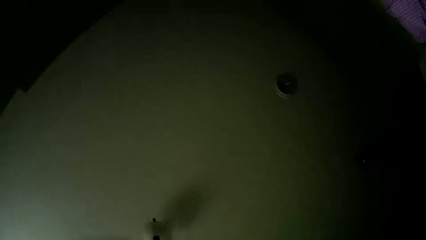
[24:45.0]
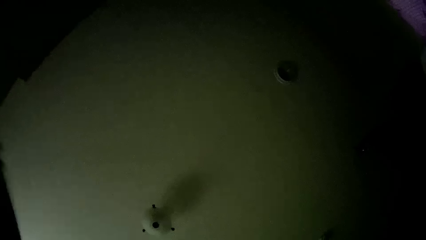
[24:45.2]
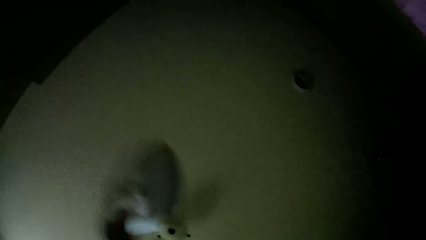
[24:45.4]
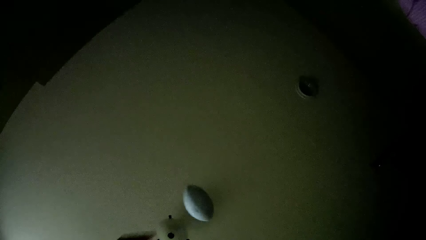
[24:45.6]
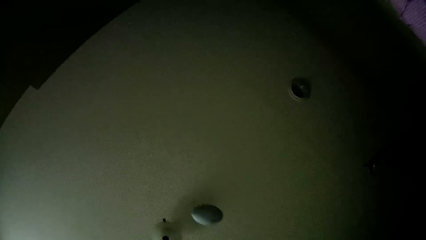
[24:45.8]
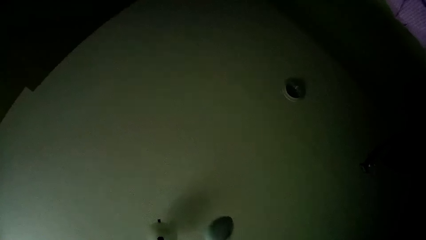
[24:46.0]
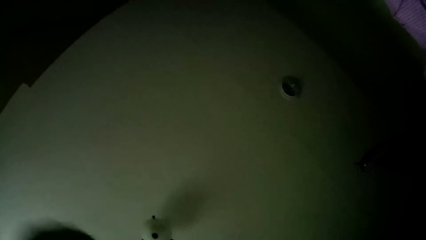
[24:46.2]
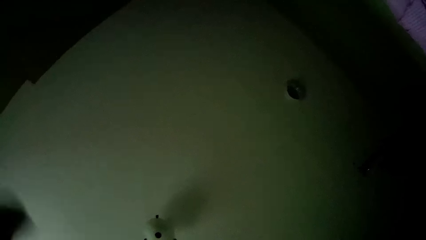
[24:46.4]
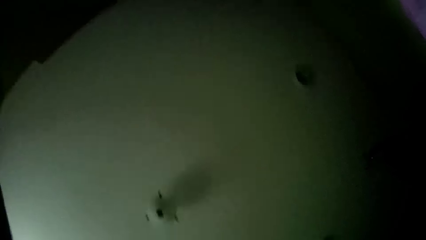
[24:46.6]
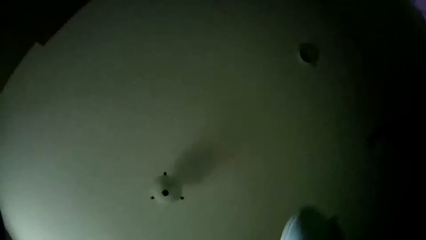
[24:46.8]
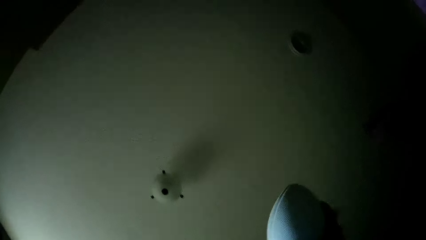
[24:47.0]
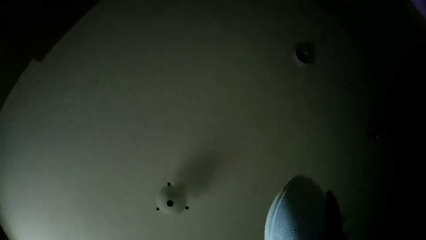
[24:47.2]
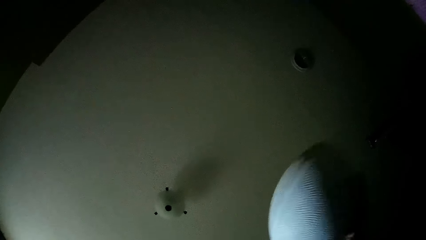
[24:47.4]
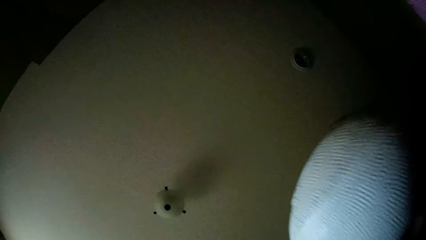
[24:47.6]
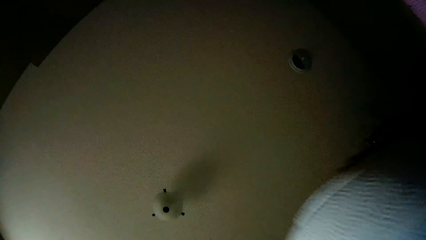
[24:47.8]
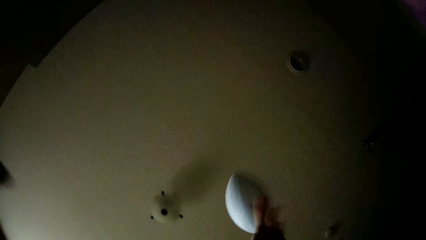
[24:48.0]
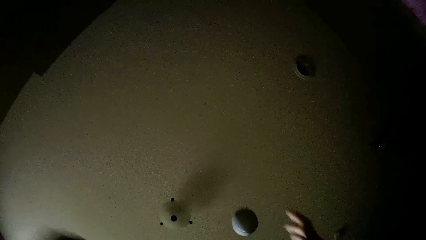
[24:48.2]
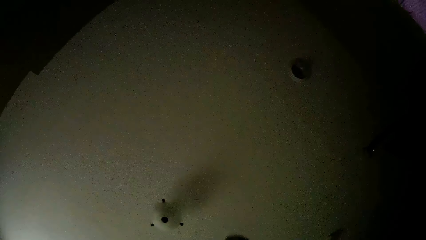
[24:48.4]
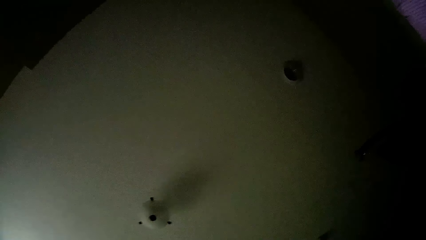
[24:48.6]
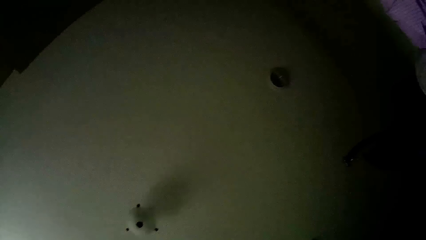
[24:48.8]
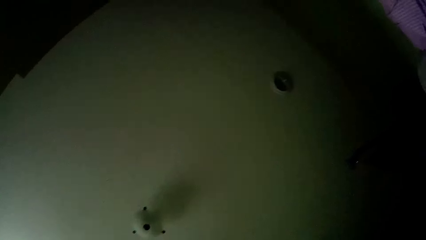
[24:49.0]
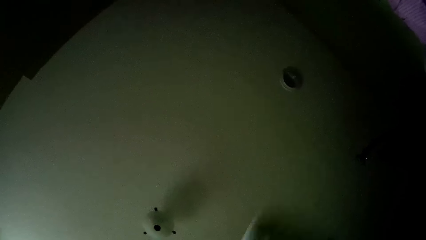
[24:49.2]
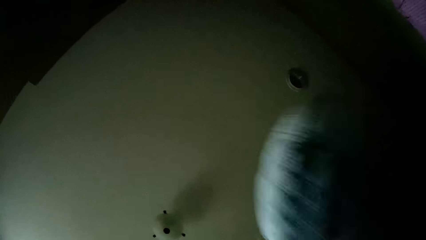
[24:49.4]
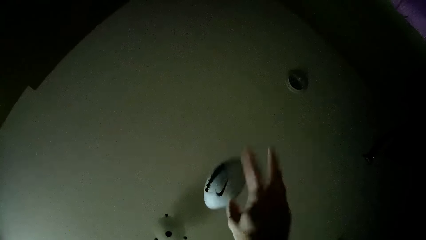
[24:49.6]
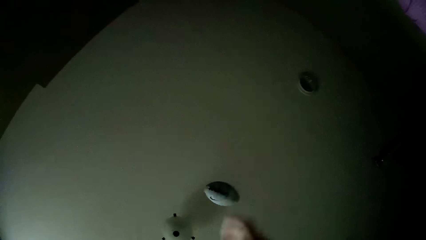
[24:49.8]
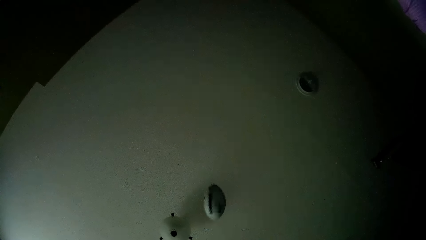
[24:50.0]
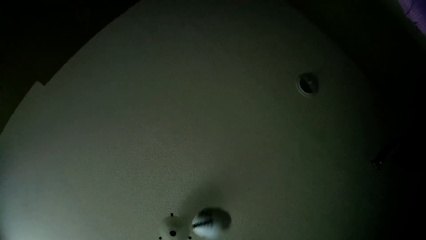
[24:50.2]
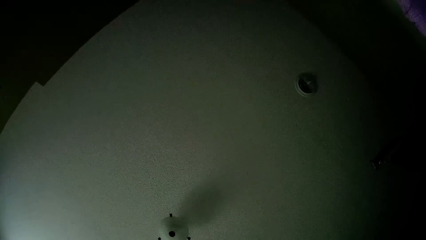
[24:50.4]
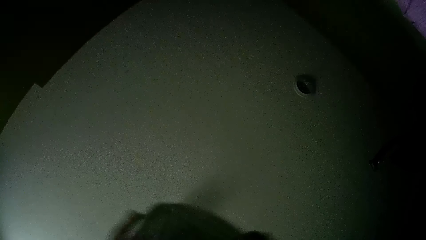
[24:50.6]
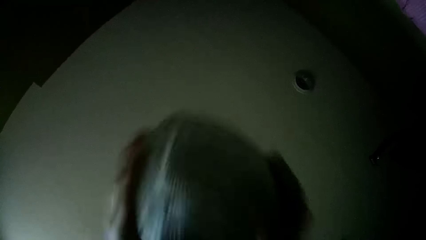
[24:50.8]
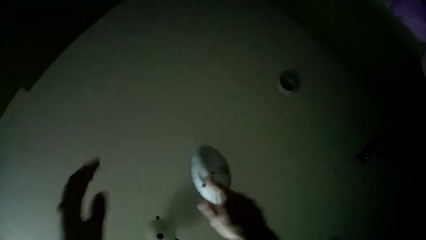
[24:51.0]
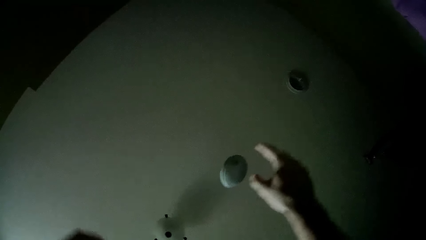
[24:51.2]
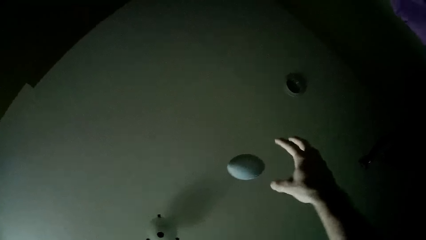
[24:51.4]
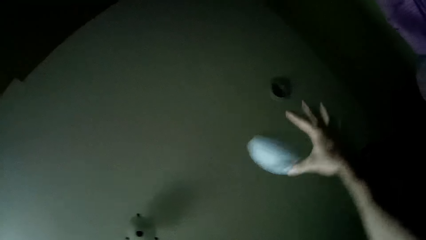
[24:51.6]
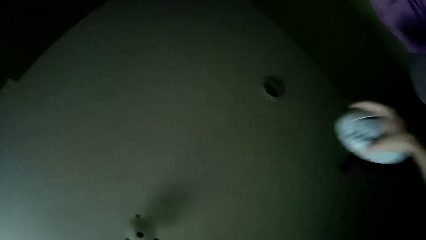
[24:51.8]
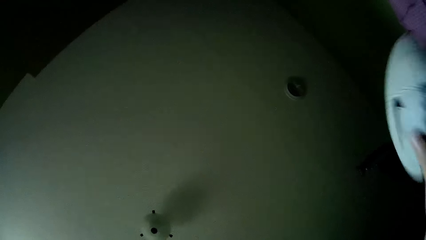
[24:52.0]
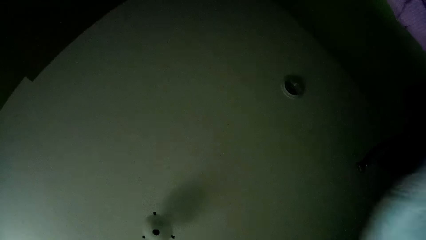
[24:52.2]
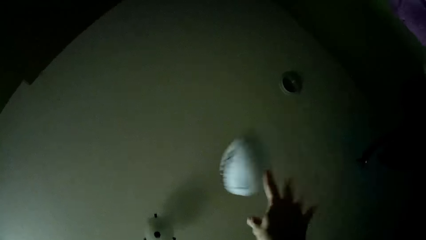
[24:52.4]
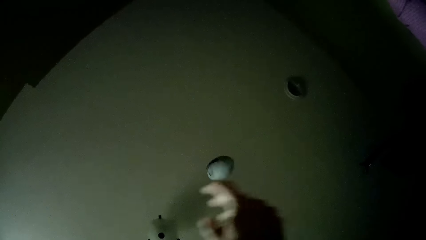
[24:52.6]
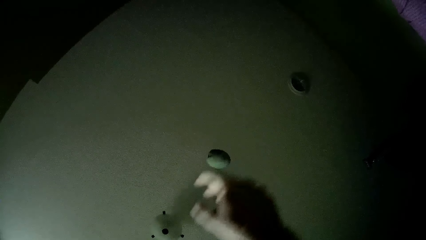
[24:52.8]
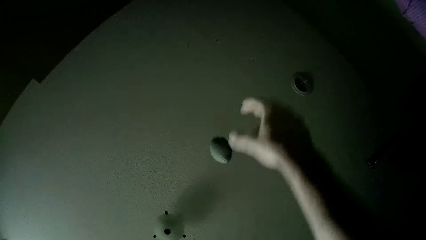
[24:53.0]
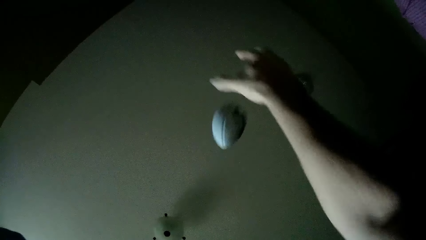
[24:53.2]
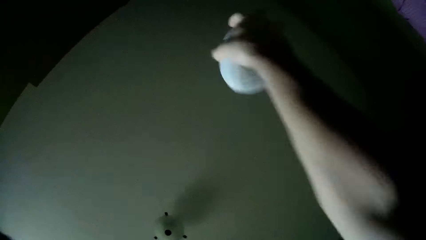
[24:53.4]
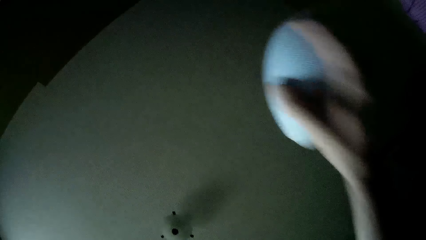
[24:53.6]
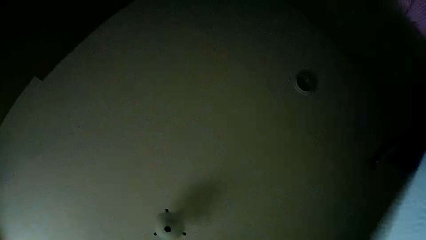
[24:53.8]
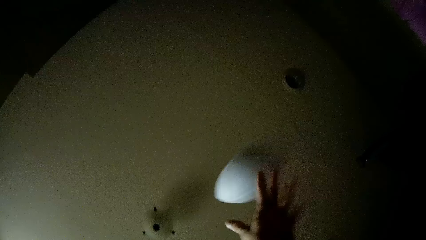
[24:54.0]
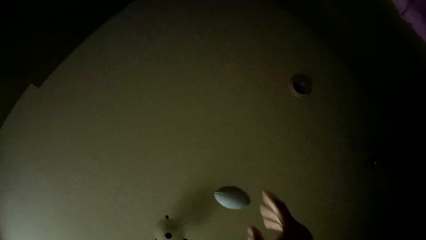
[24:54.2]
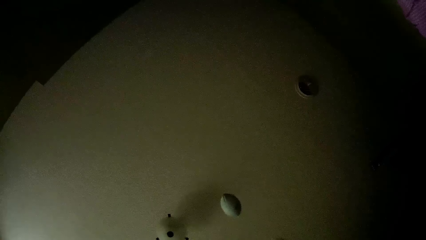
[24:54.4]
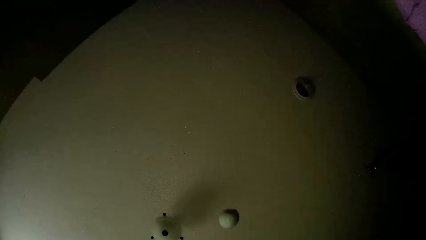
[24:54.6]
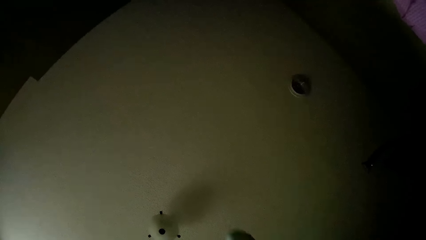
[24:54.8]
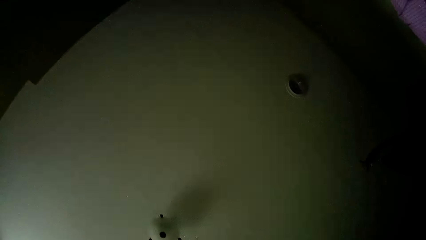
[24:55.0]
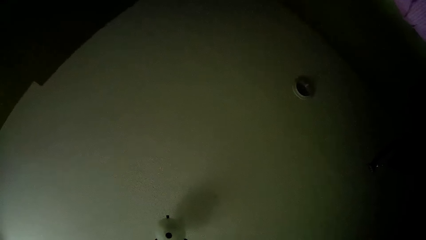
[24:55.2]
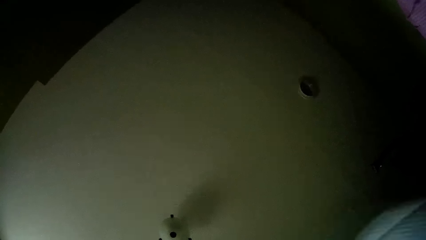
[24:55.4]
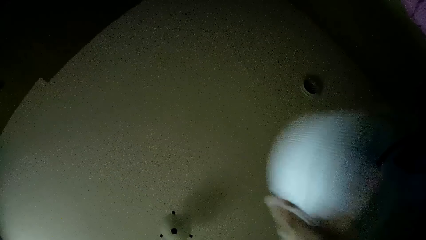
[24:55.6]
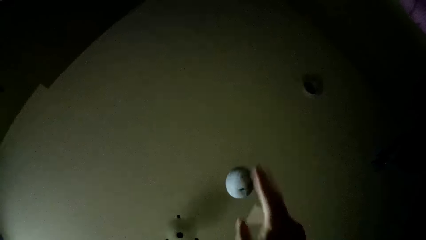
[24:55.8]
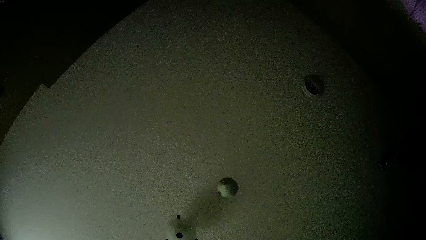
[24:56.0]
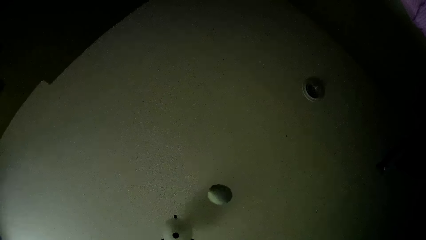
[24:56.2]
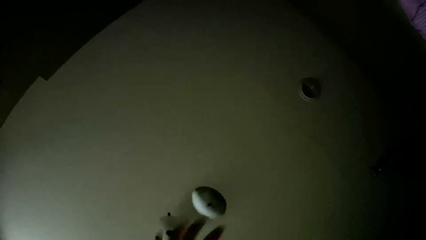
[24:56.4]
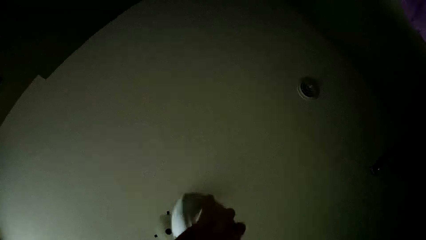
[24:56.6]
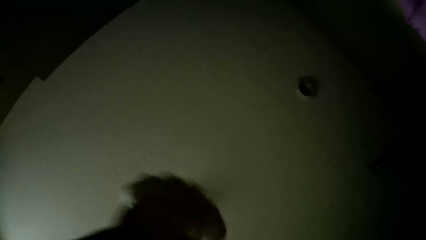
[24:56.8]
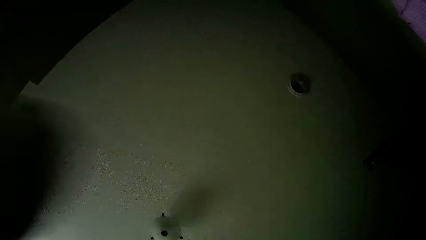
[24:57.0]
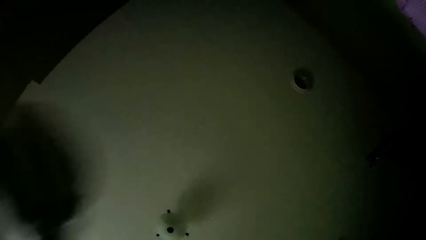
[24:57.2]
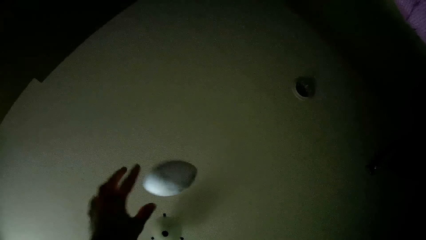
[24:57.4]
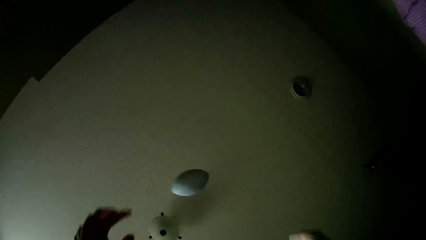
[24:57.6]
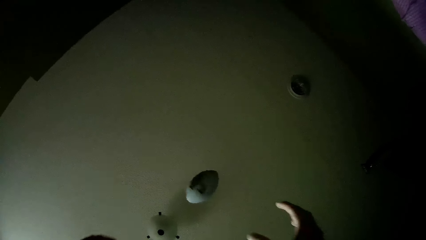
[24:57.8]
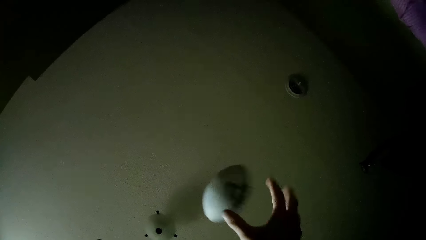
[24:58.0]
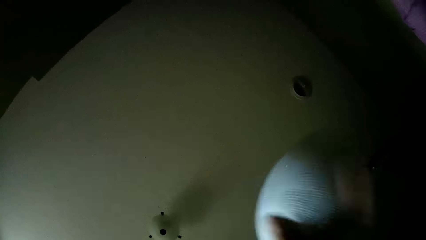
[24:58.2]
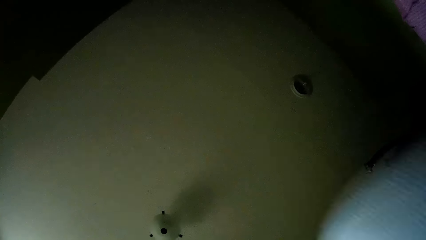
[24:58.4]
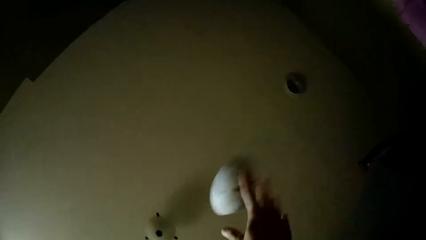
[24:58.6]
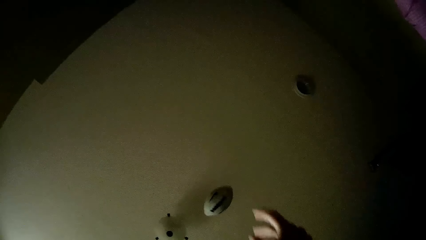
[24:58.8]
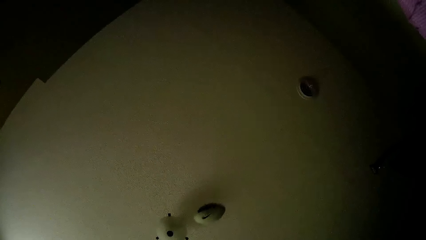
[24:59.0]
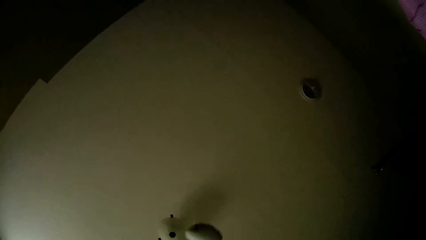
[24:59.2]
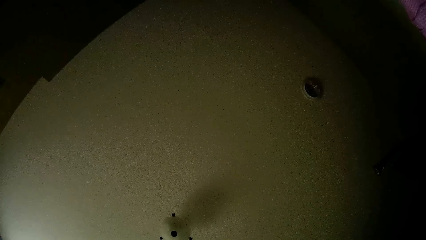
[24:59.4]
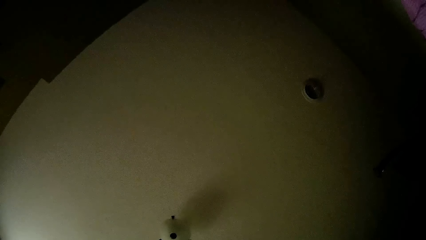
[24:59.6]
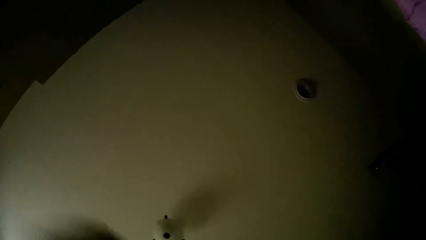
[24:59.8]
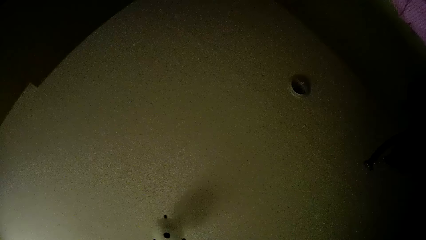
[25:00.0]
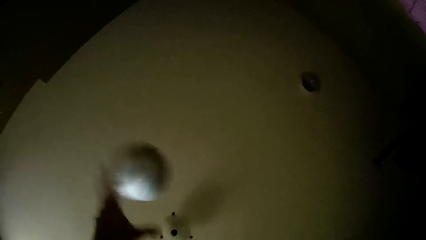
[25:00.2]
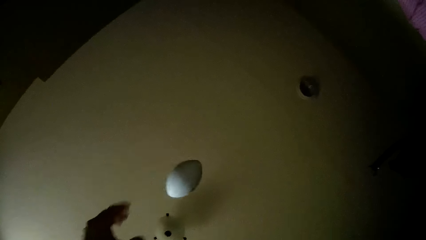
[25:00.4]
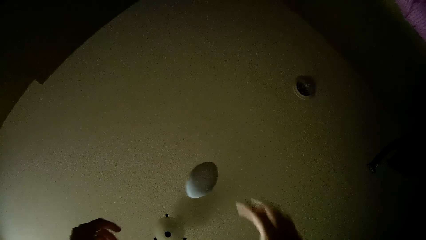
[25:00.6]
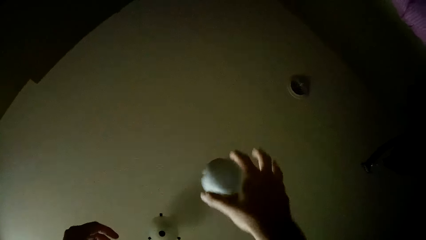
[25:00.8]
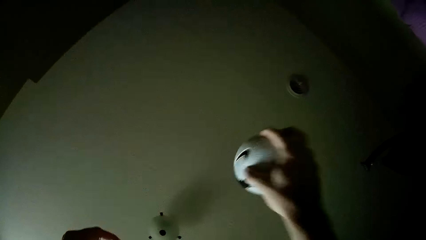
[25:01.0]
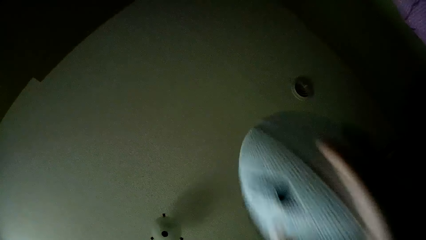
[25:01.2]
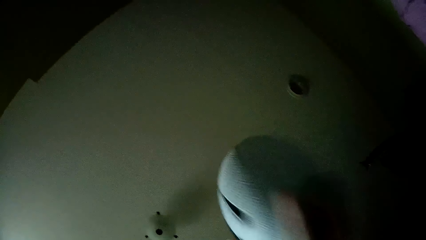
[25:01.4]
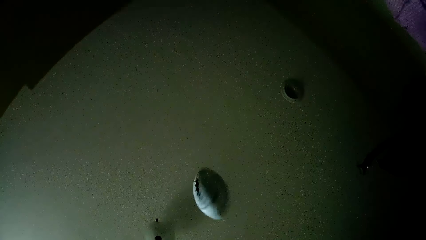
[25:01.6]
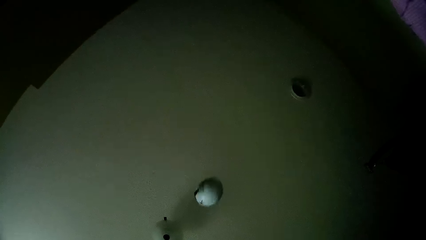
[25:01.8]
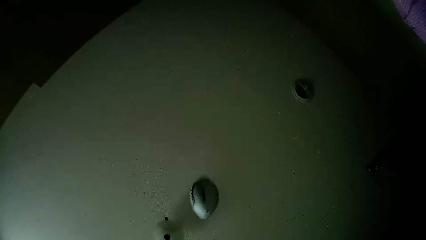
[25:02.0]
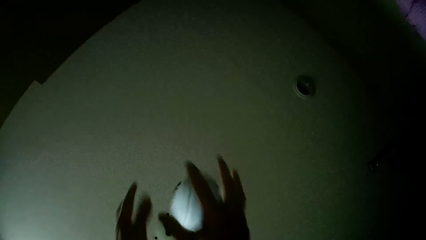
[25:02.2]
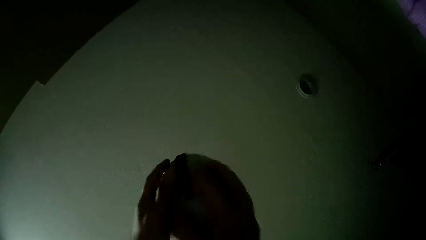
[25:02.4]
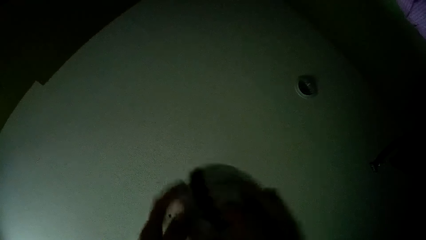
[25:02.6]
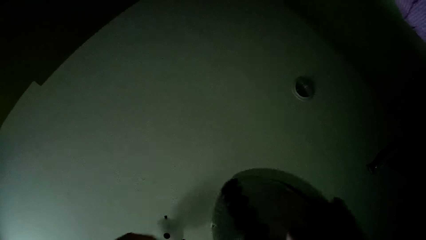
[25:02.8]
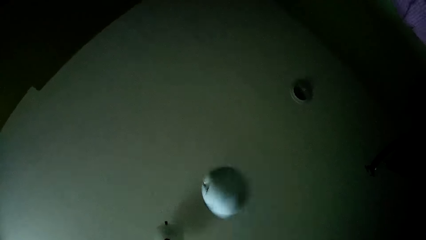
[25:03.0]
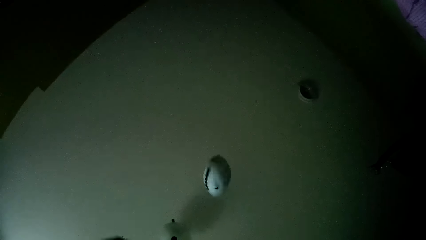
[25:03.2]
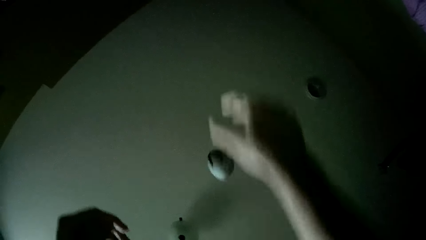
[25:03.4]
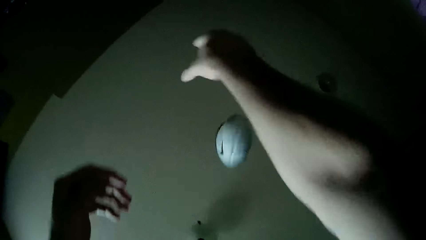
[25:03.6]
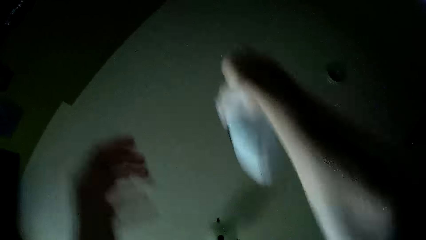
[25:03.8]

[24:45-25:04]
The camera wearer throws the ball, catches the ball, throws the ball, catches the ball, throws the ball, catches the ball, throws the ball, catches the ball, throws the ball, catches the ball, throws the ball, catches the ball, throws the ball, catches the ball, throws the ball, catches the ball, throws the ball, catches the ball, throws the ball, catches the ball, throws the ball, catches the ball and throws the ball.
